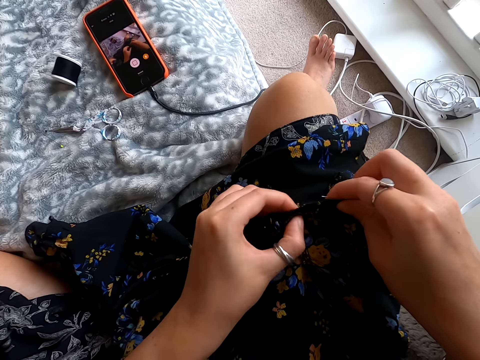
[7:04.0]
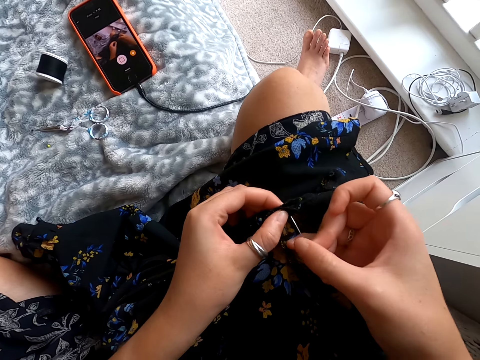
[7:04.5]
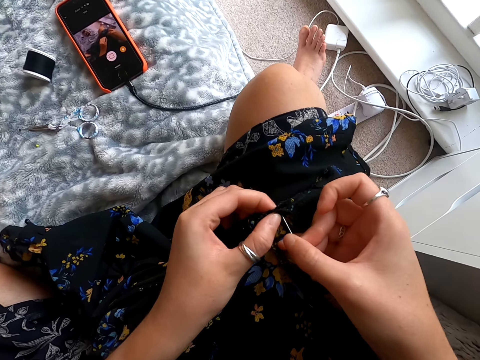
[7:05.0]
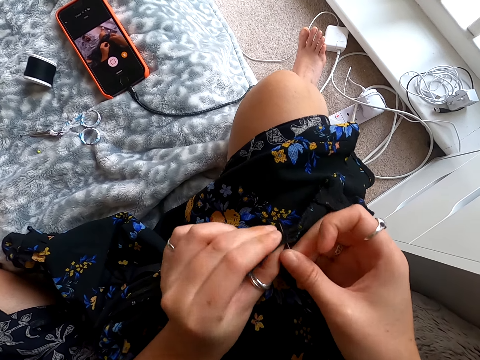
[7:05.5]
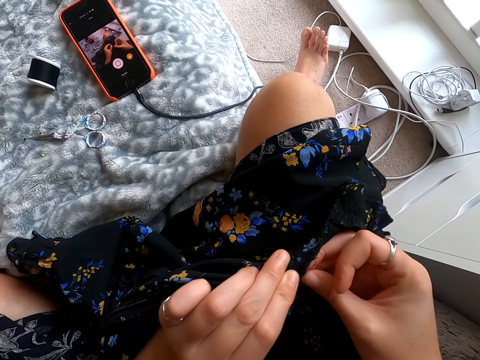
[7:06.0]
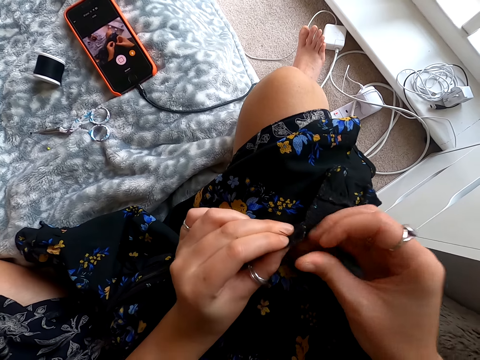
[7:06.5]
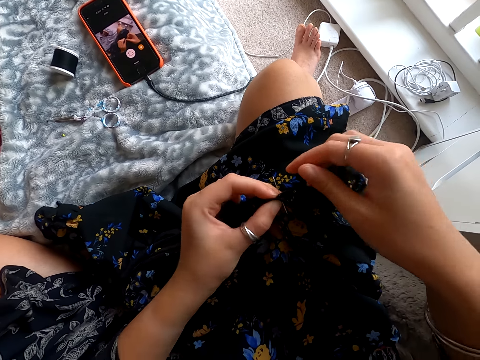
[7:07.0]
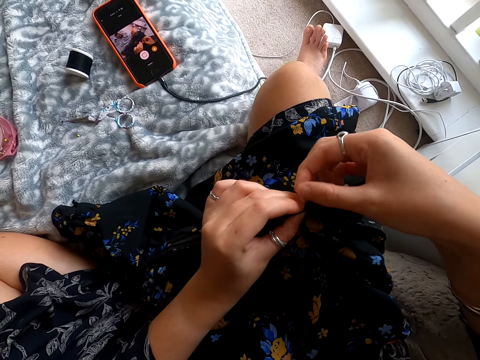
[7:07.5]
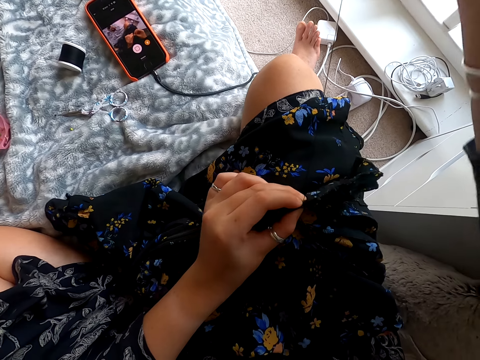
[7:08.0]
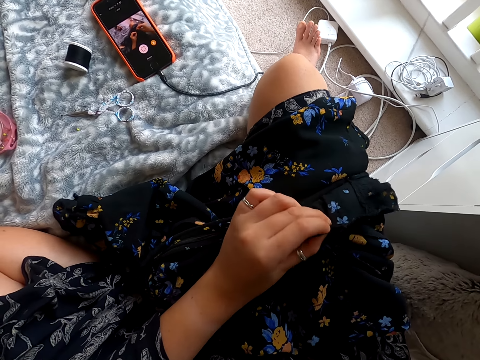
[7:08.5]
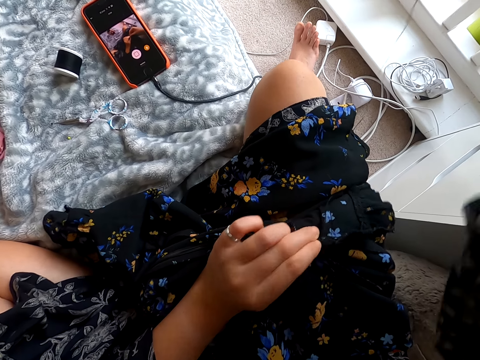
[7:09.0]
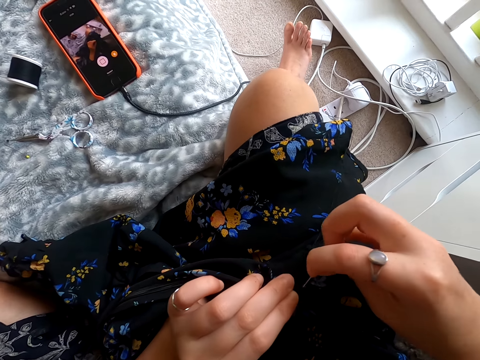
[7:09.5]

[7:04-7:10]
The camera wearer knits cloth.

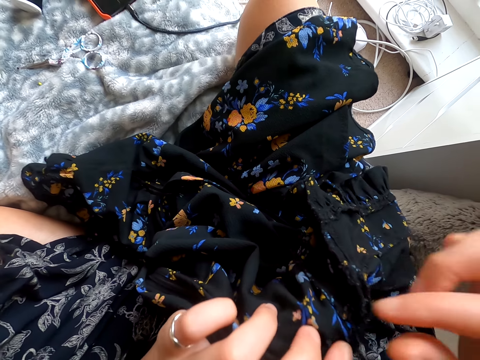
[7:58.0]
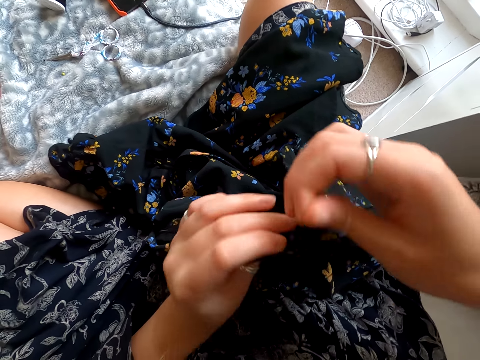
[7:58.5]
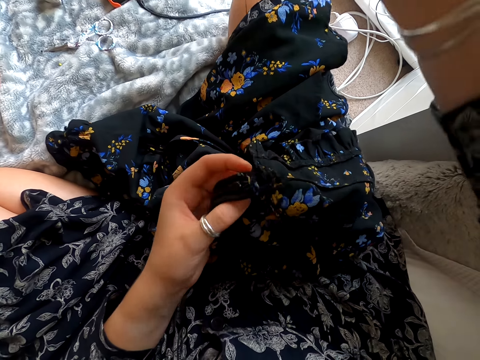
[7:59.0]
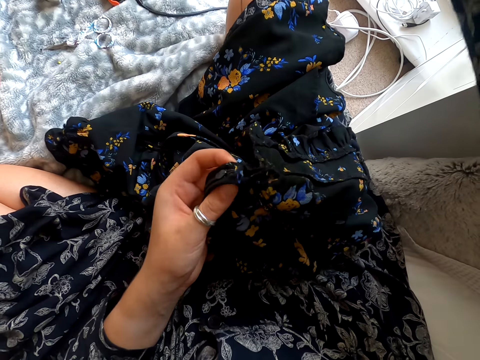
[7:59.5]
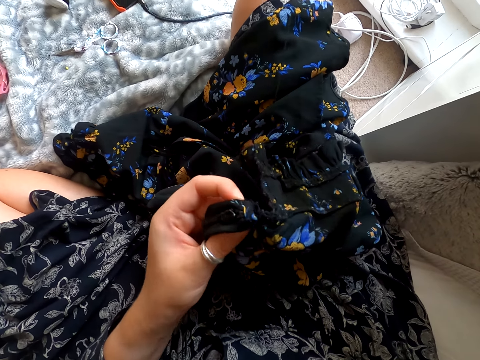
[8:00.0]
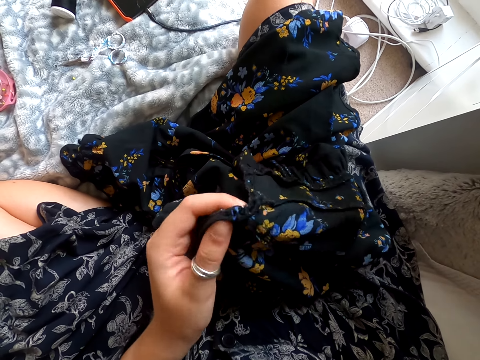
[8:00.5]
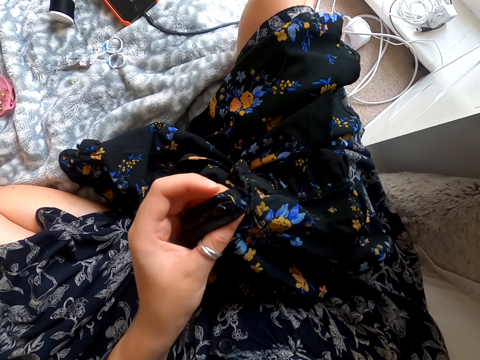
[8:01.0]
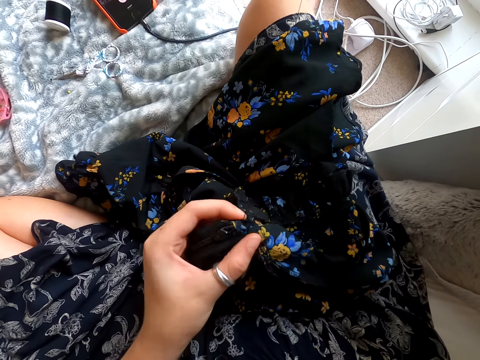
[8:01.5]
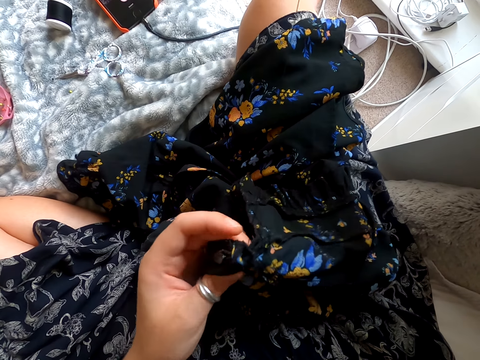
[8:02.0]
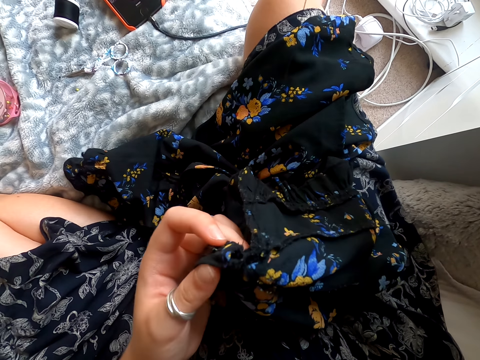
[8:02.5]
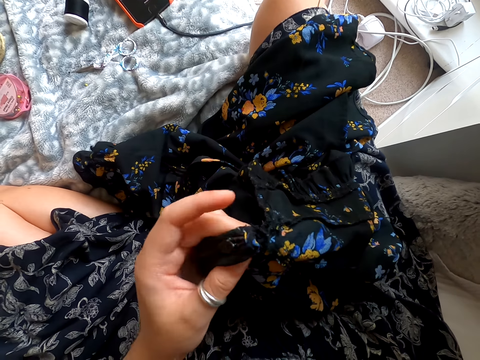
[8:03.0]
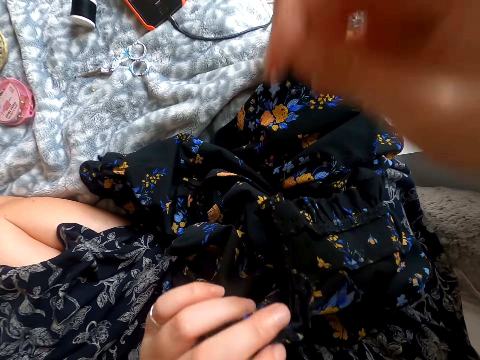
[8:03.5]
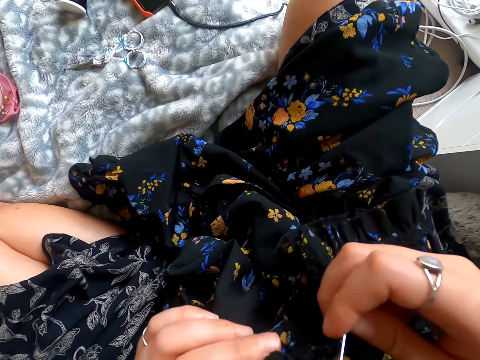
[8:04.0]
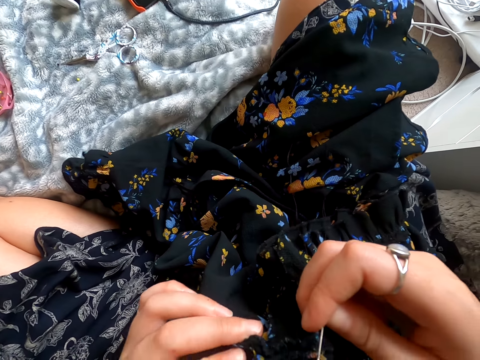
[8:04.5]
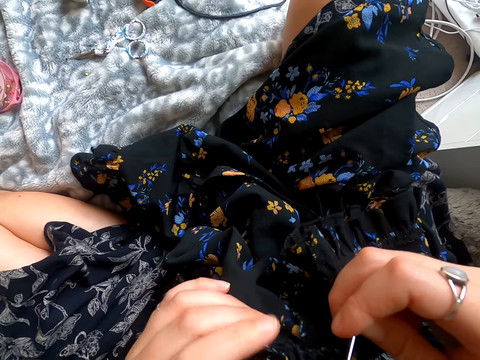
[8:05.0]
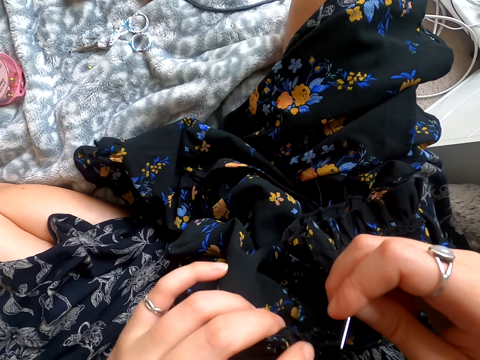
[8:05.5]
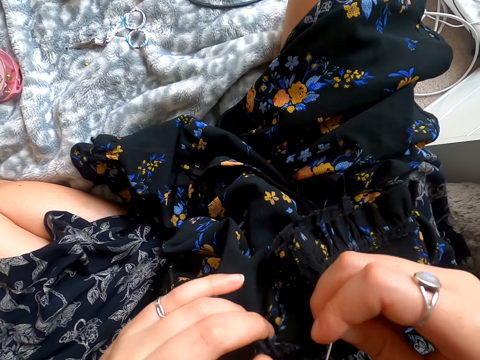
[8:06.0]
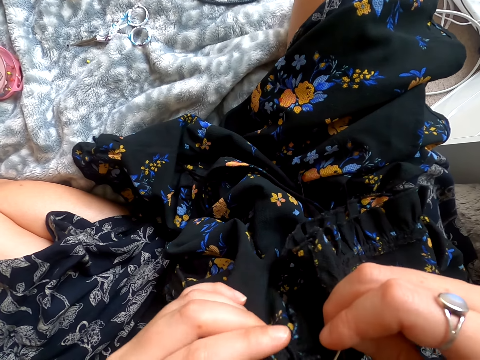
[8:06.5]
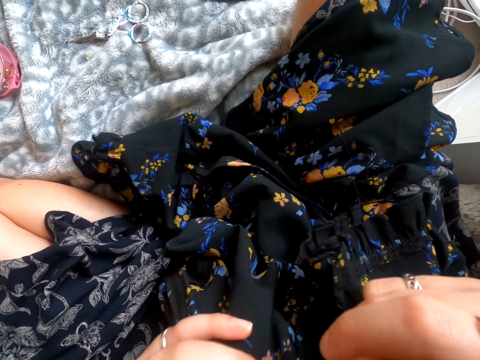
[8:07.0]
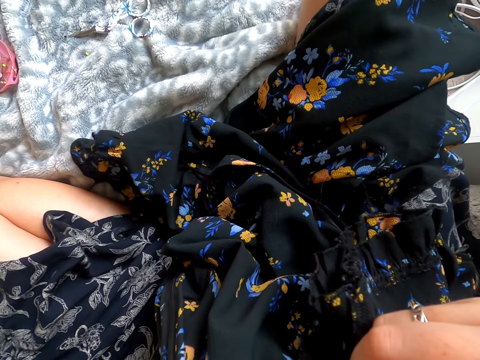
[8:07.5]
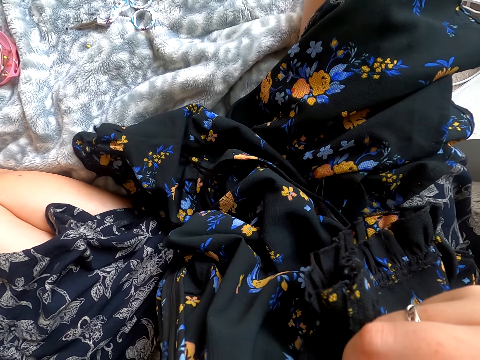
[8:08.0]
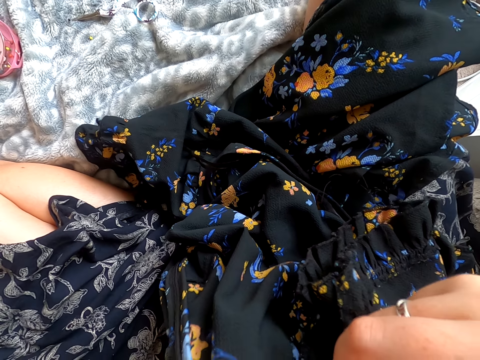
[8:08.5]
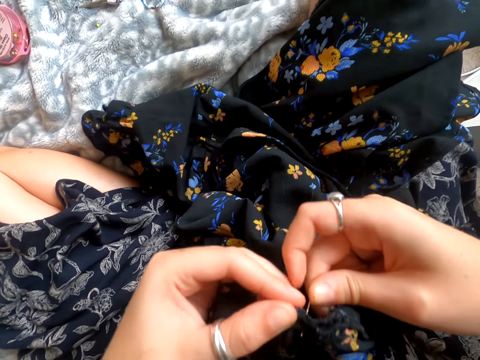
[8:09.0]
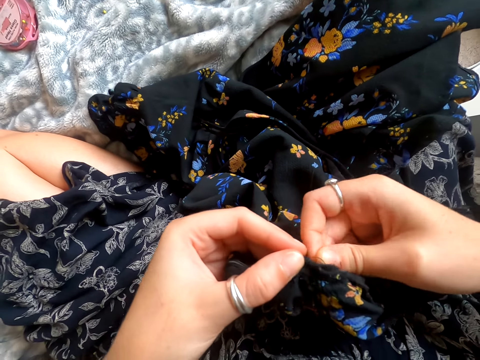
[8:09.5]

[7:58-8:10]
The camera wearer checks the cloth. They knit the cloth.

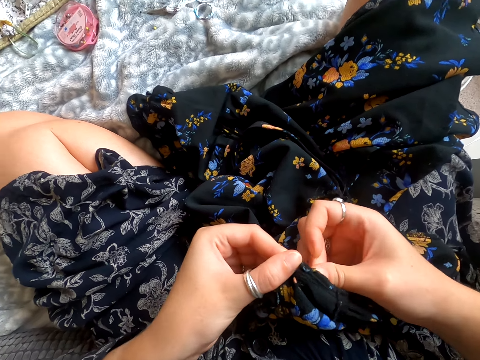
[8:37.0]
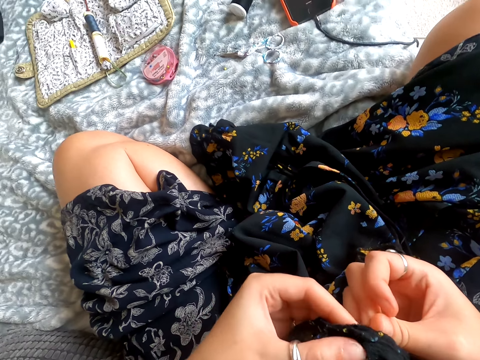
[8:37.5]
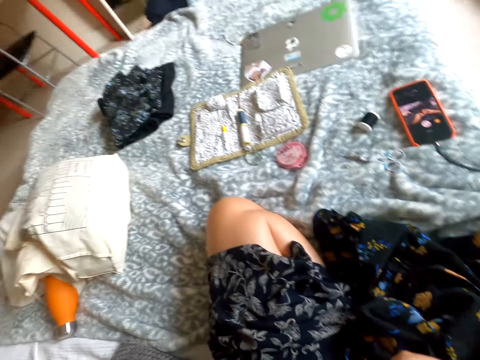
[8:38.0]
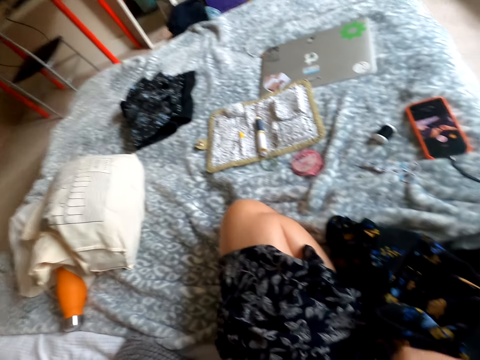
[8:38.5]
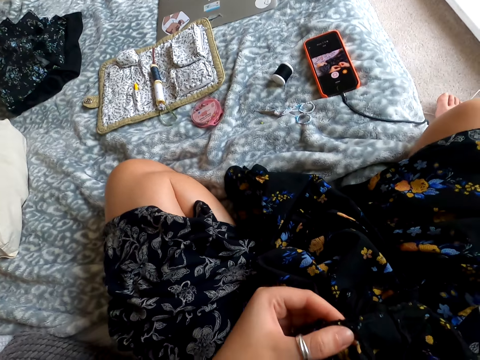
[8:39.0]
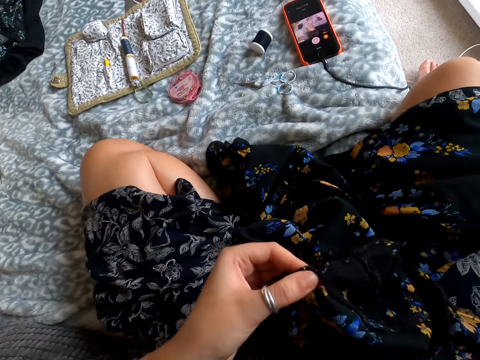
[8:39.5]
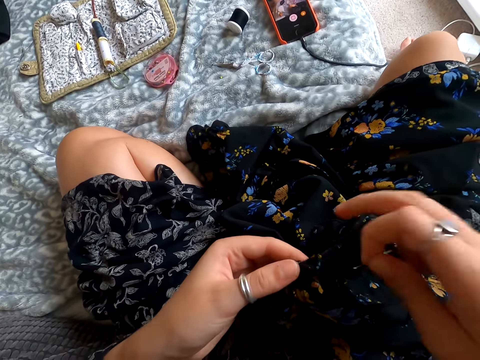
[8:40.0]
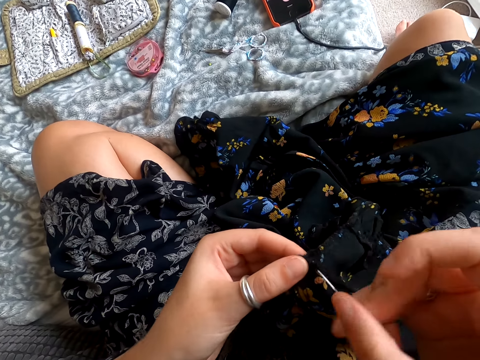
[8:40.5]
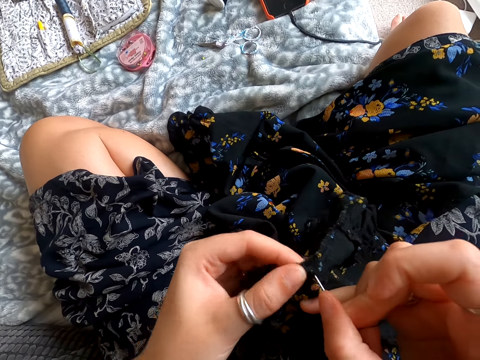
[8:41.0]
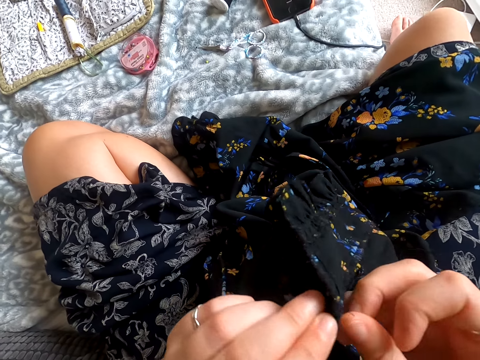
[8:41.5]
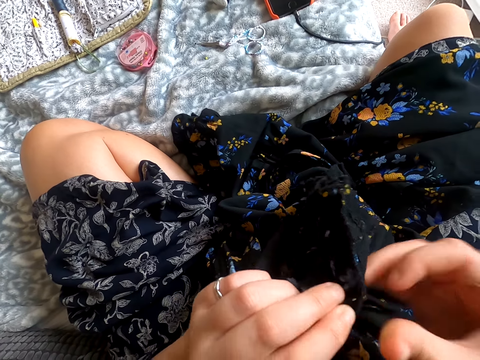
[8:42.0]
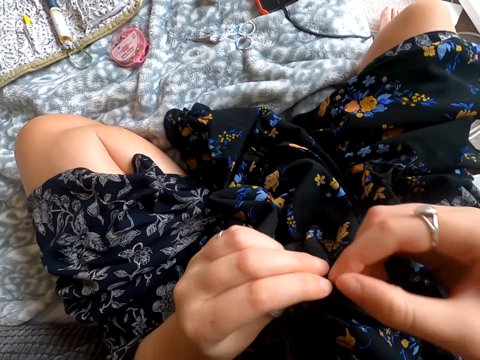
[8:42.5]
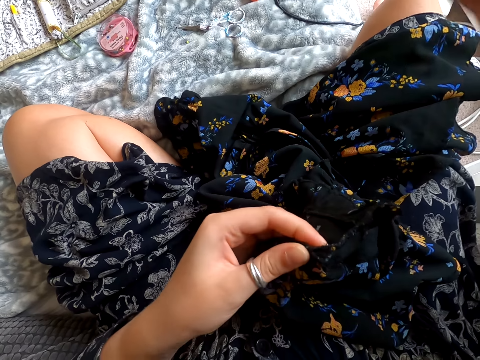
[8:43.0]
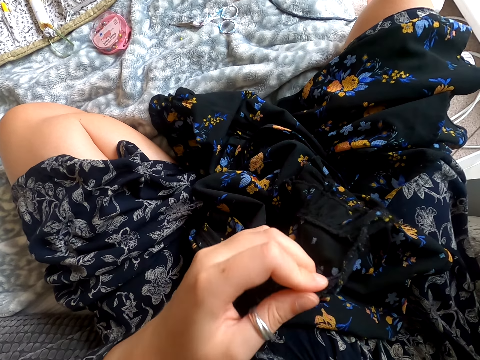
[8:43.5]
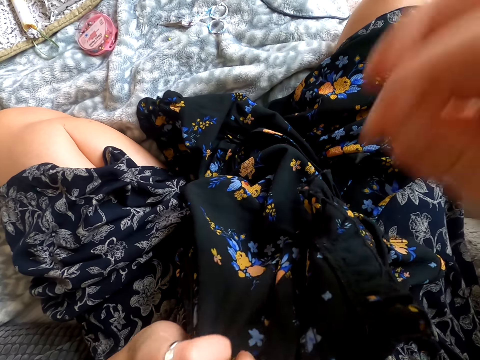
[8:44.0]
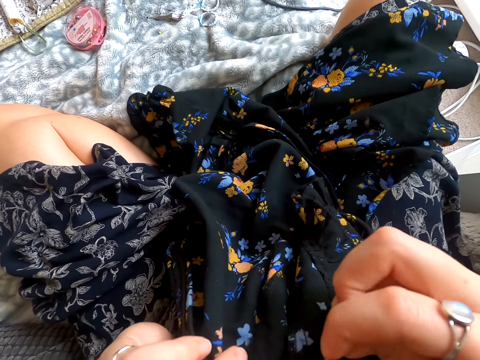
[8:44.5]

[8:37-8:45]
The camera wearer looks around. They knit cloth.
